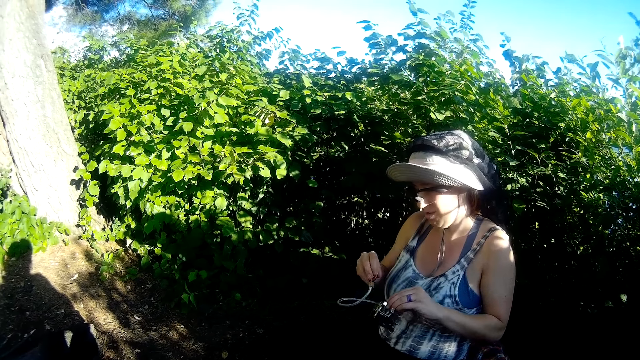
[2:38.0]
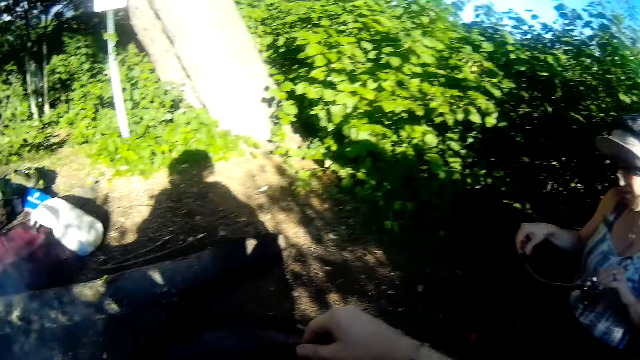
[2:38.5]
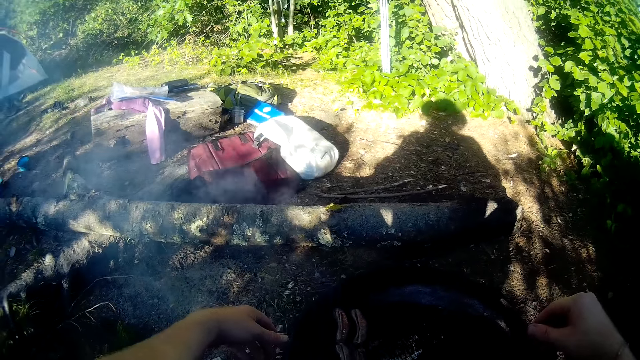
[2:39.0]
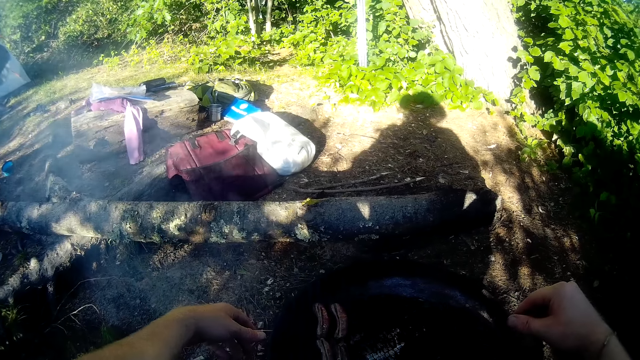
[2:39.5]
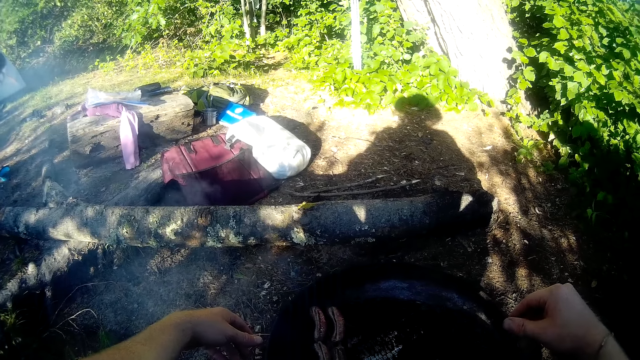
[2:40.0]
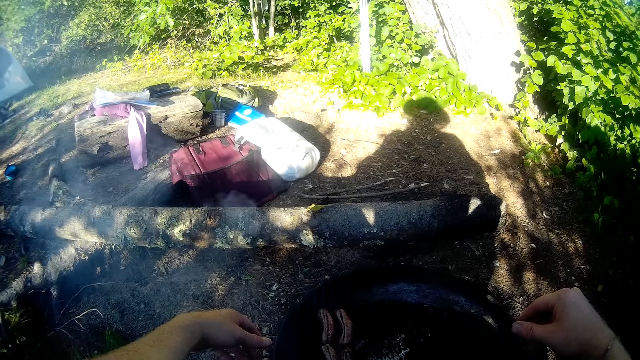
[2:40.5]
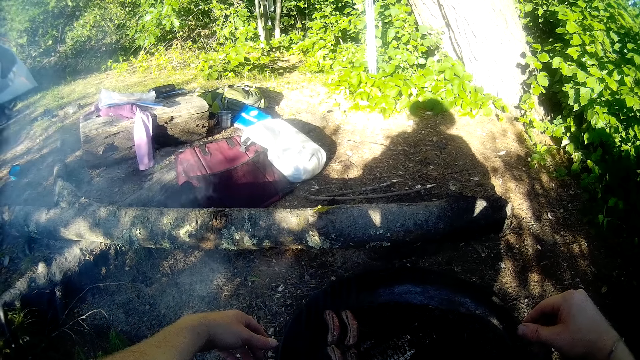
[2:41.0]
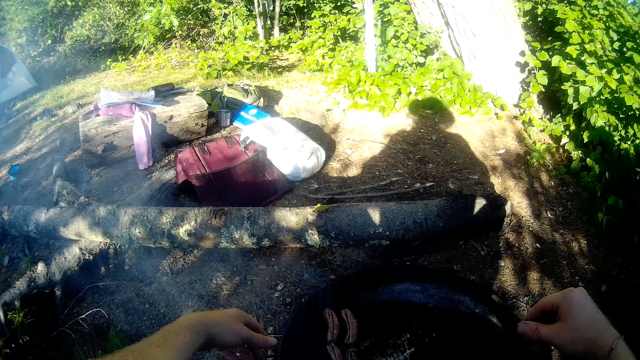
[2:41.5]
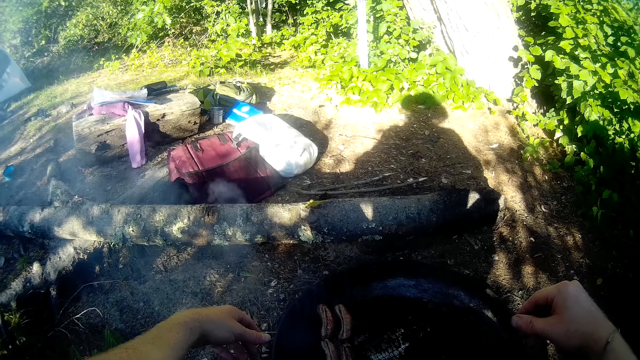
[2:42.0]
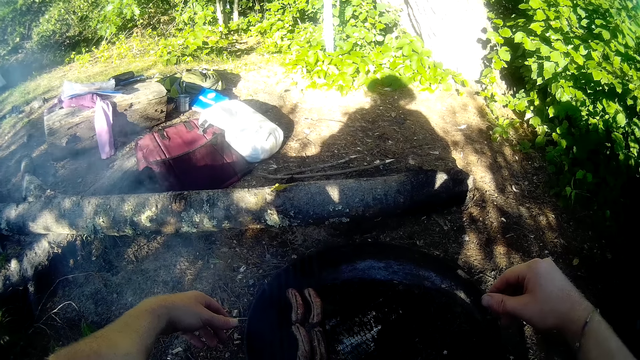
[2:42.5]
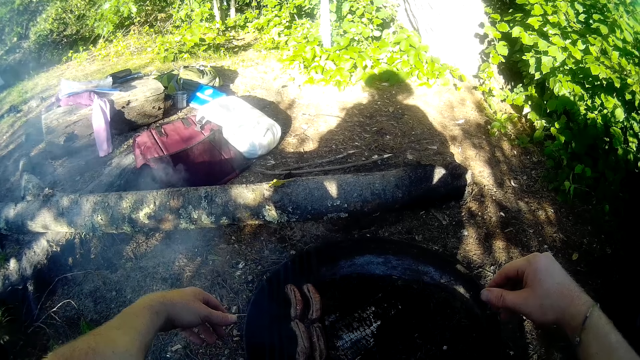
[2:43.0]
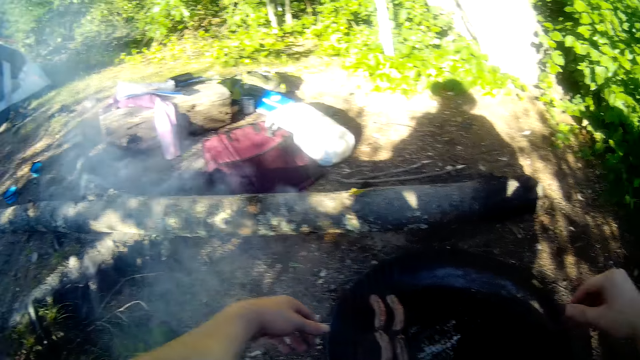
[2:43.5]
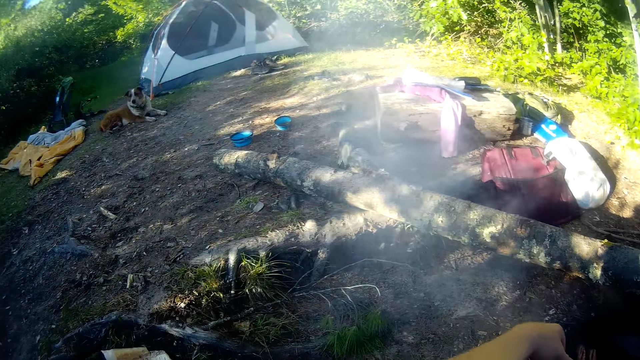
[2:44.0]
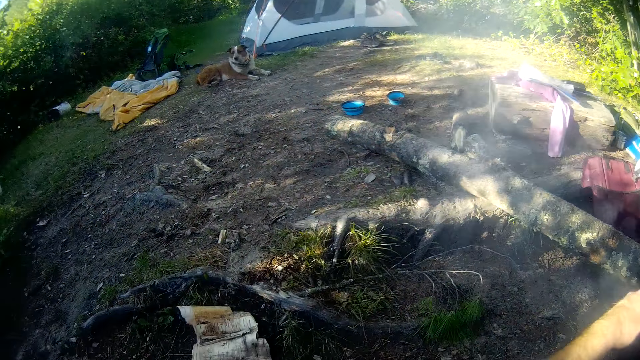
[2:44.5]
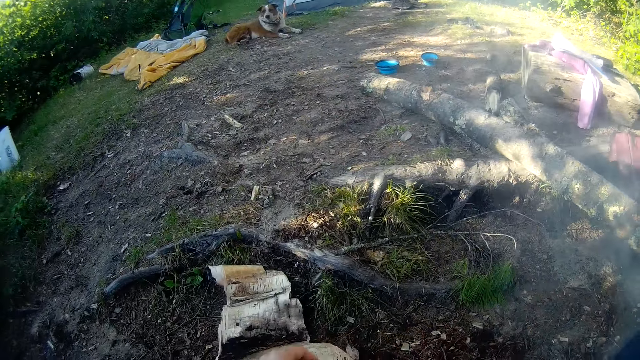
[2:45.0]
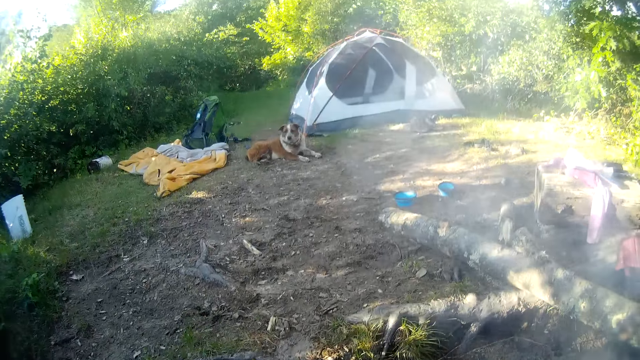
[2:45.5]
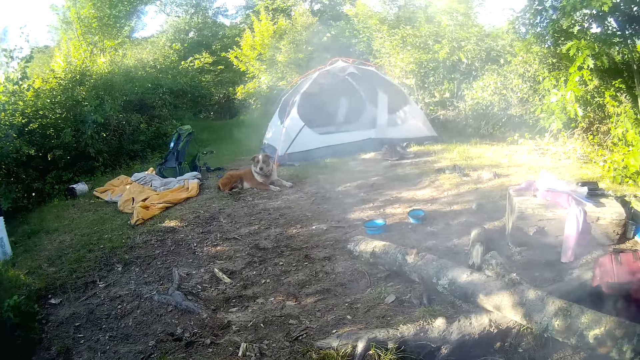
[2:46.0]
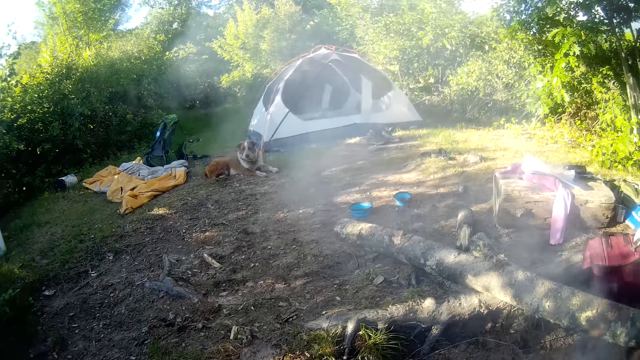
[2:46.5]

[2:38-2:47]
The camera wearer fixes something. They look around the compound.

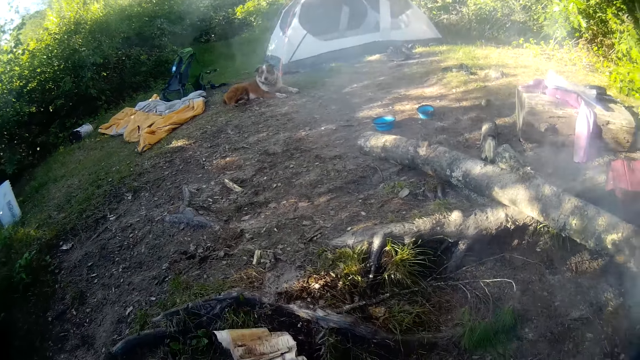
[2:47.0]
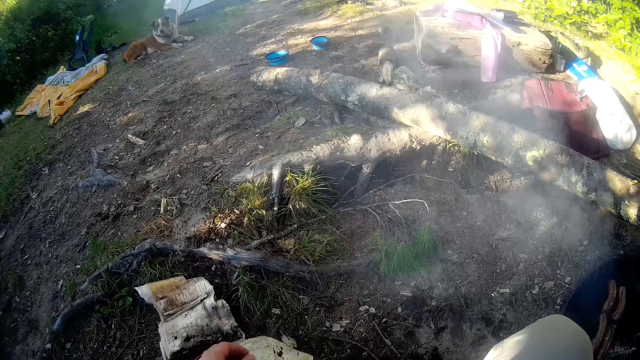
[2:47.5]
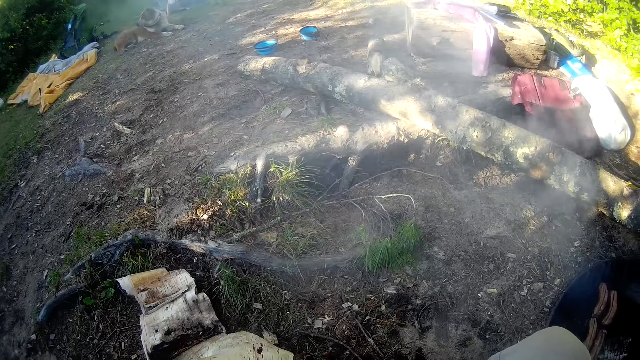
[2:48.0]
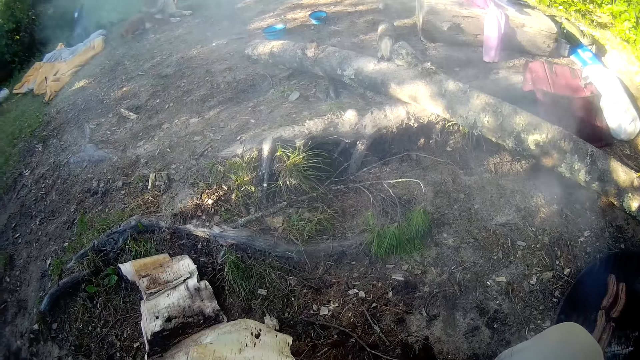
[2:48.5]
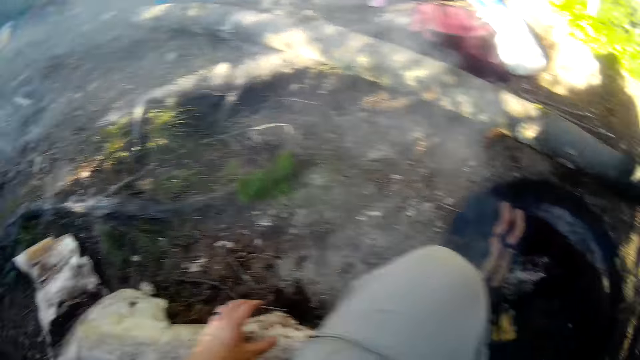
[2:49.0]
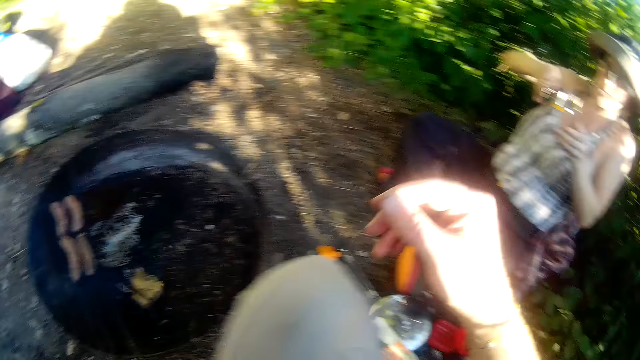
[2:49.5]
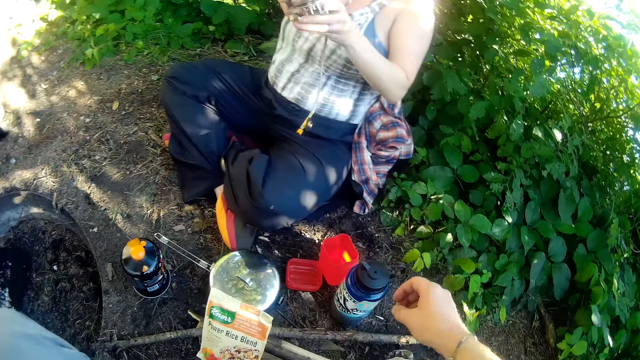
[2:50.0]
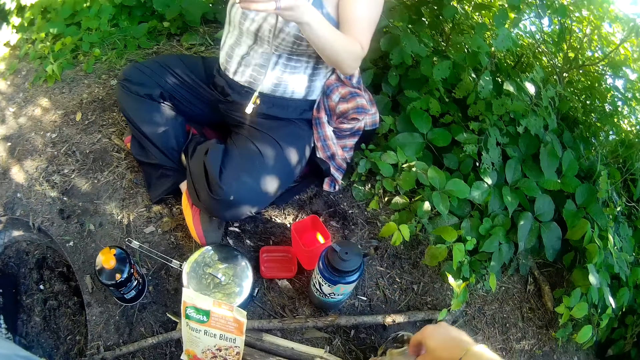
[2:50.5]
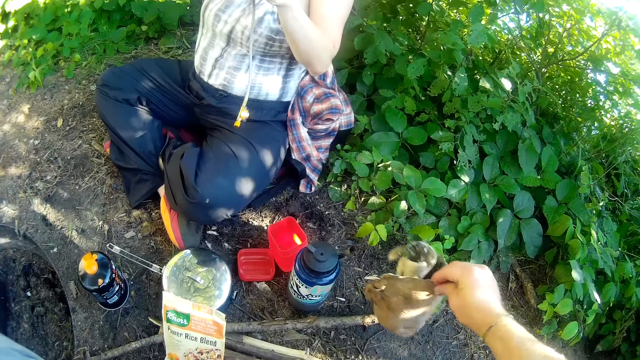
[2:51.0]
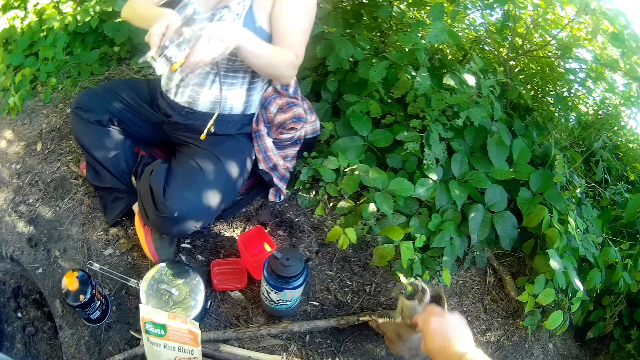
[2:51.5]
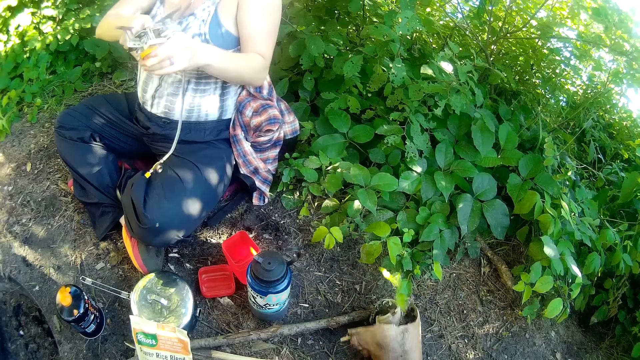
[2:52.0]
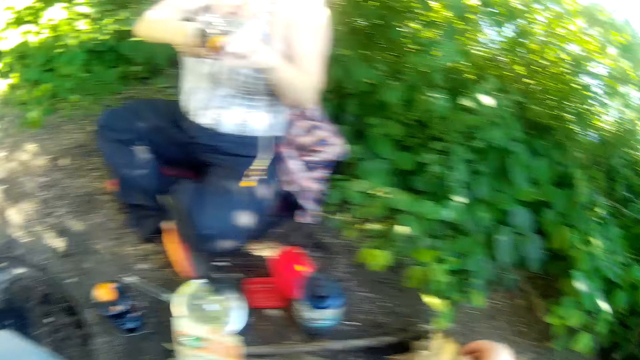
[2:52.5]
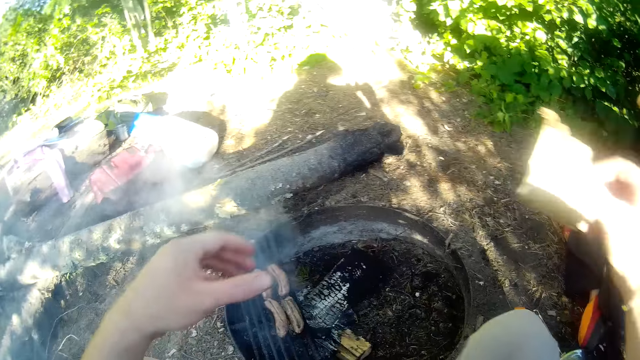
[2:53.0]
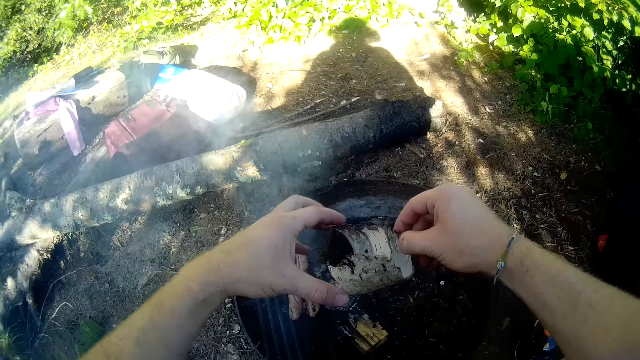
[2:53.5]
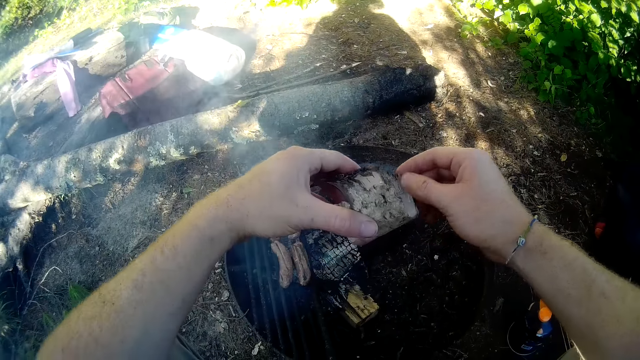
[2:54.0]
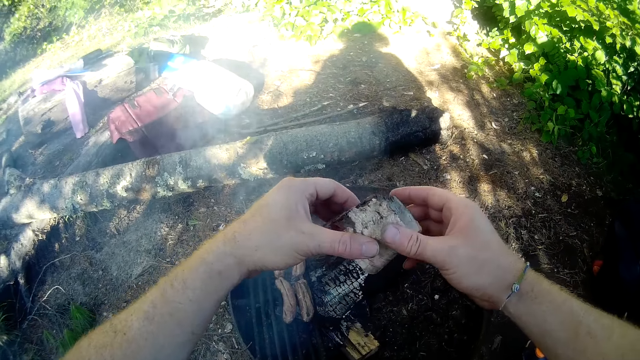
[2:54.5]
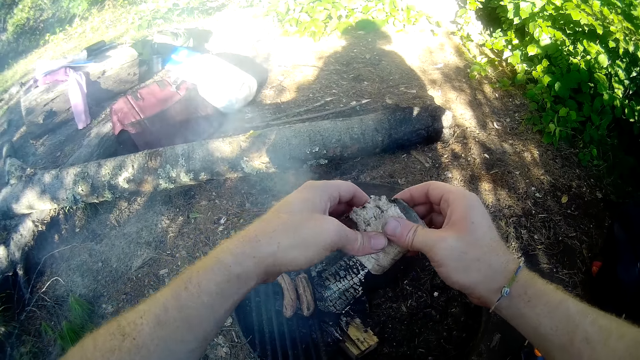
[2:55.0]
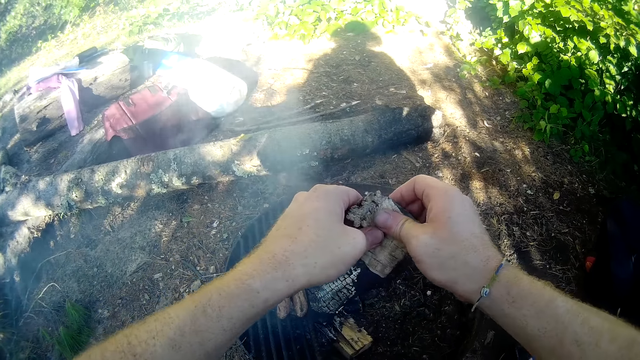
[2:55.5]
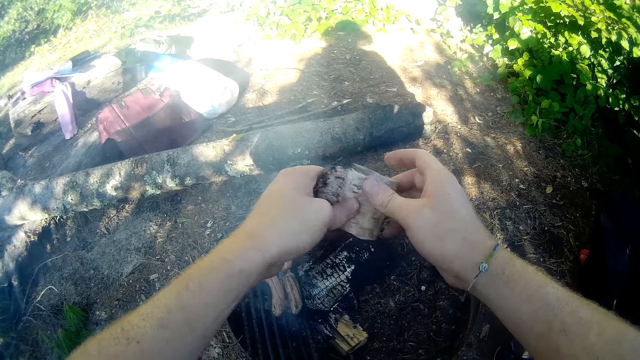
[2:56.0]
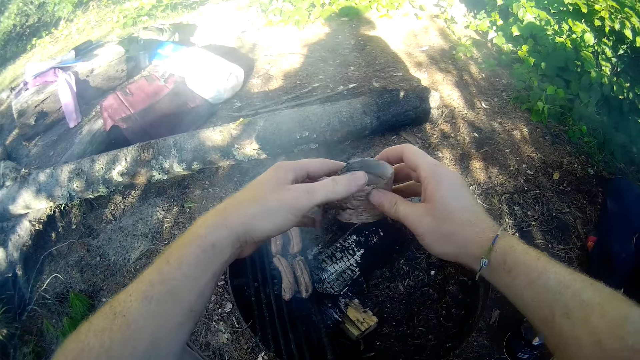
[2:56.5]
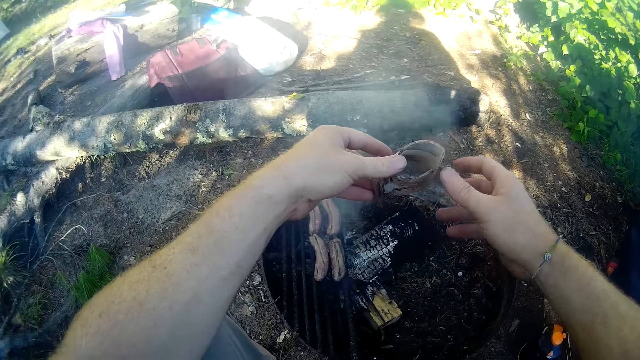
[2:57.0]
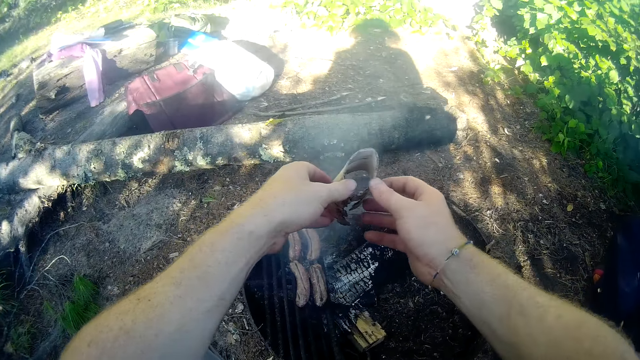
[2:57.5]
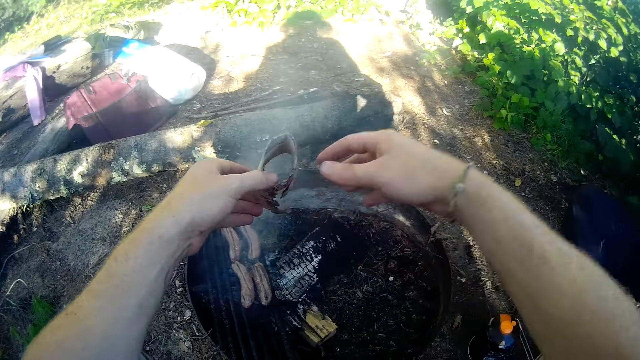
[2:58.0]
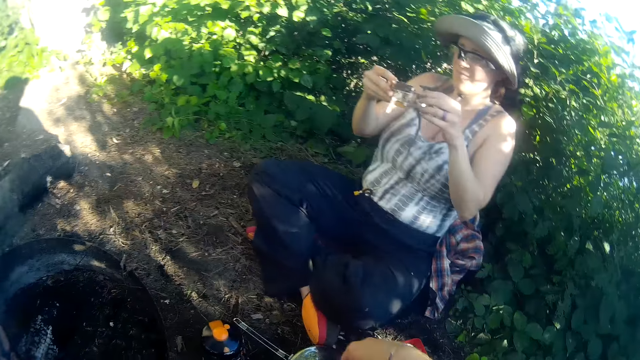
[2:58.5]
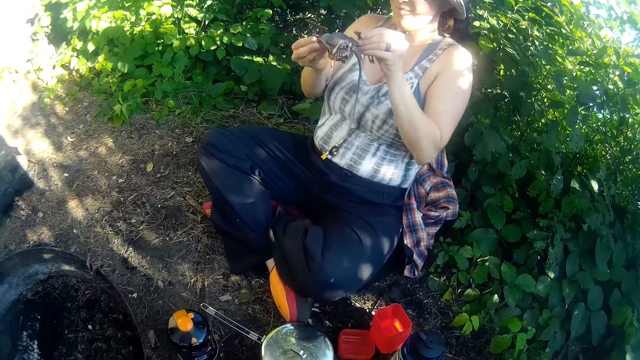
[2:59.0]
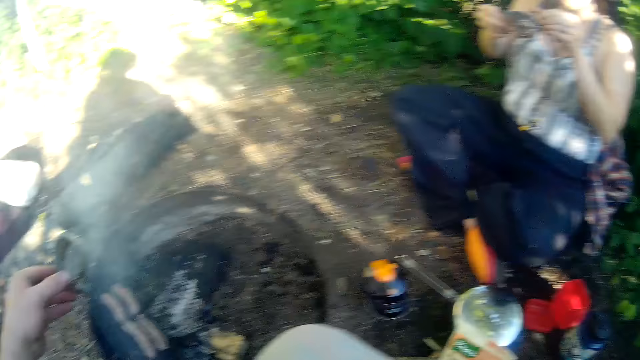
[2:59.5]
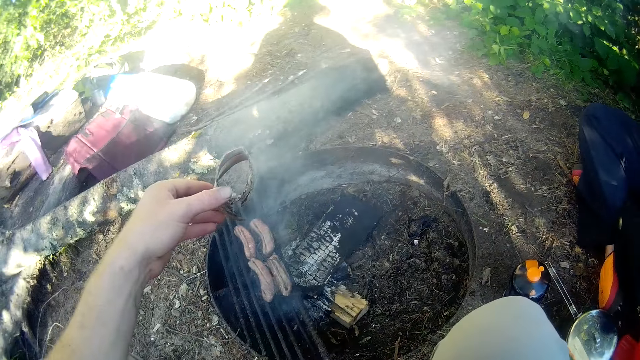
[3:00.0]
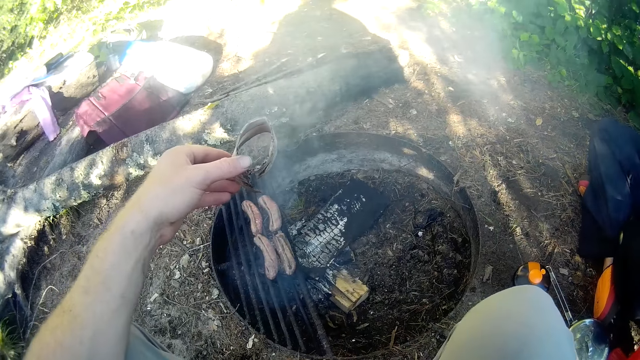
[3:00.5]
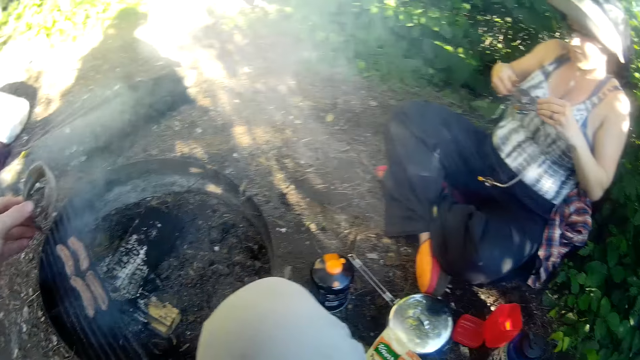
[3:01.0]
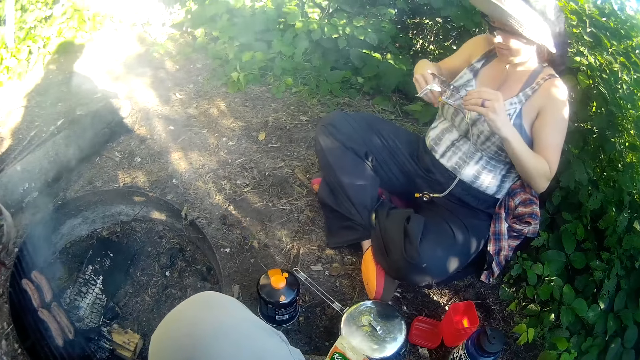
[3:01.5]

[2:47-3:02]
The camera wearer converses with a woman. He repositions a piece of wood on the floor with his right hand. He picks up a piece of paper and puts the piece of paper. He holds a part of the piece of wood with both hands. He folds the piece of paper. He presses the piece of wood with both hands. The woman fixes something. The camera wearer looks at the meat.
